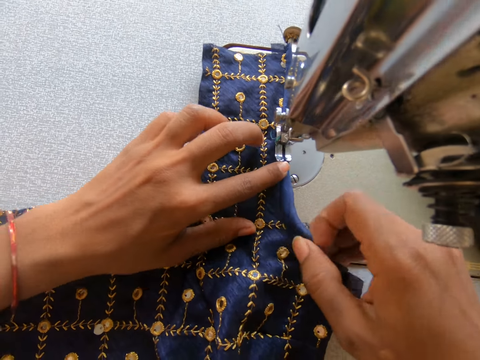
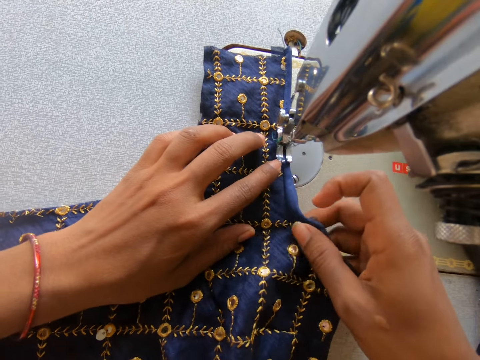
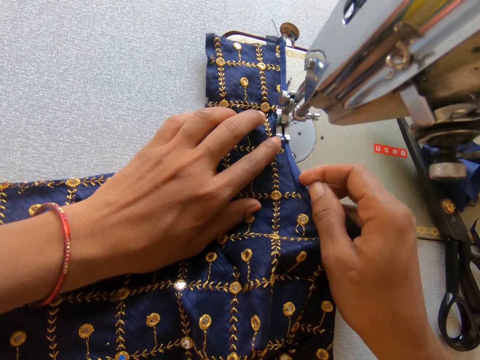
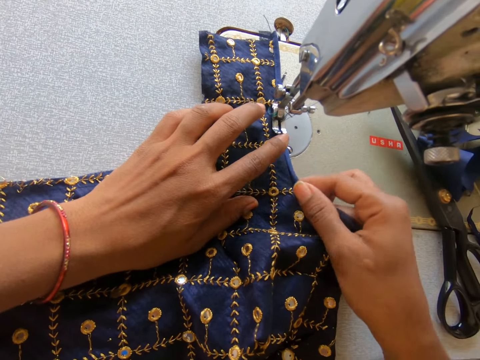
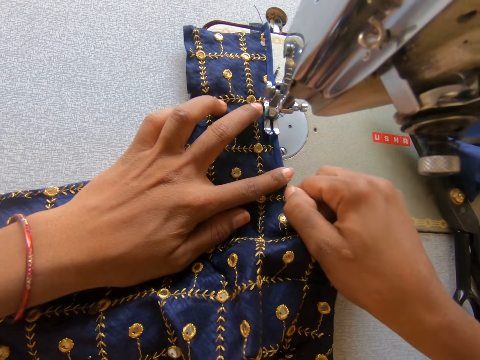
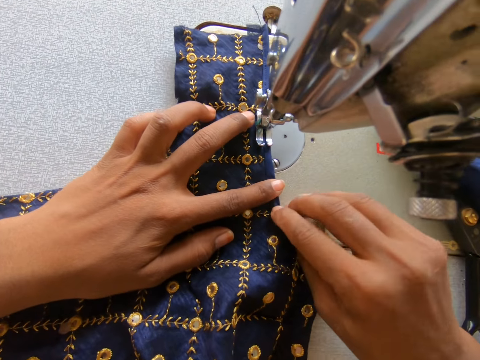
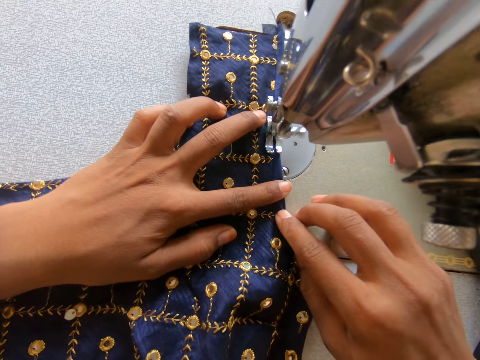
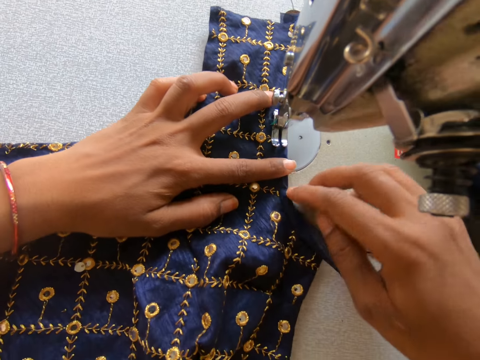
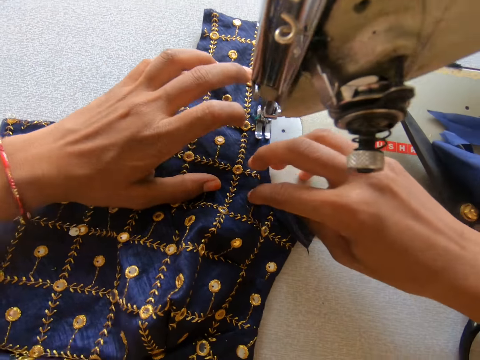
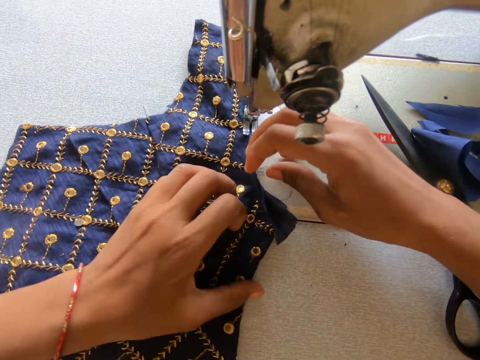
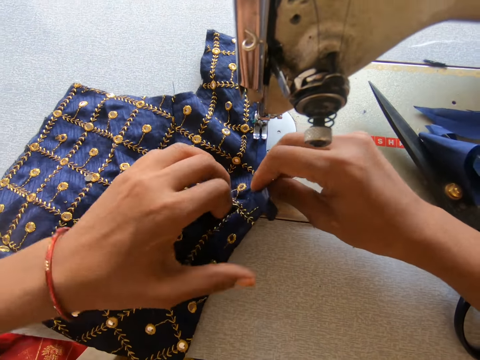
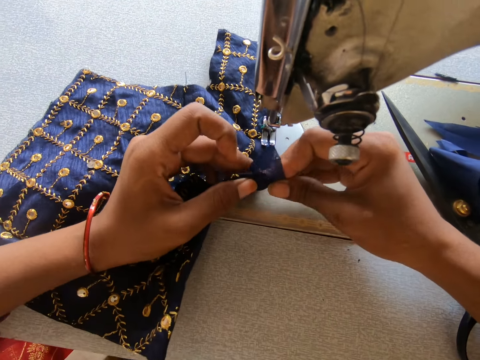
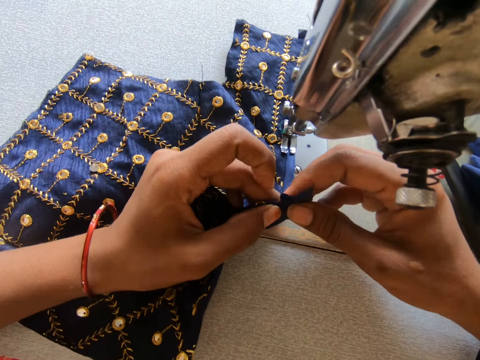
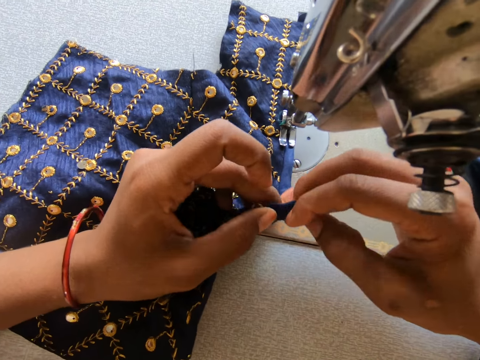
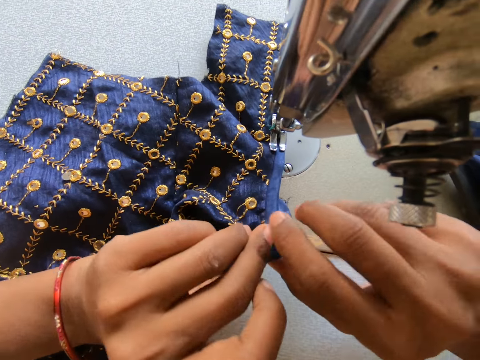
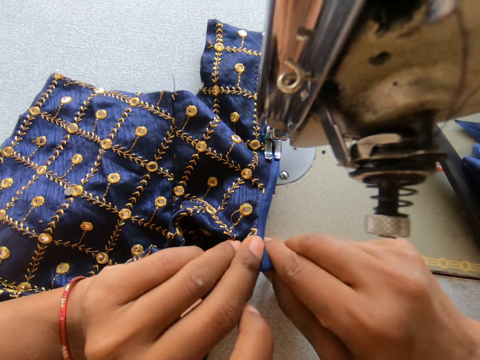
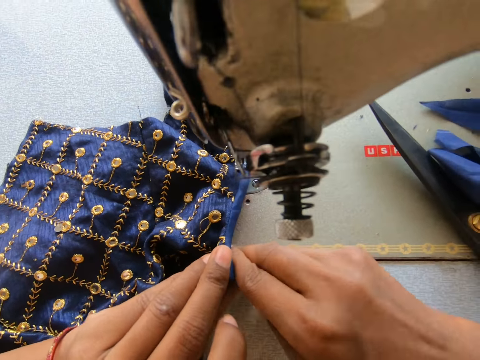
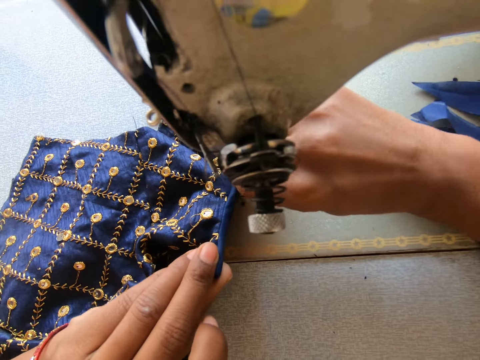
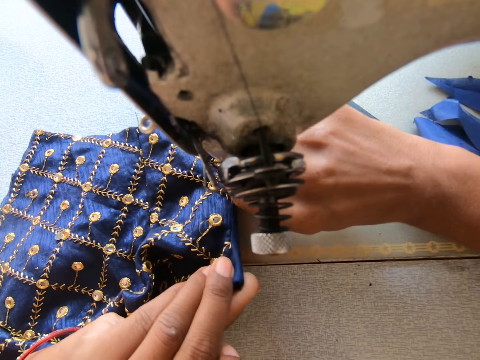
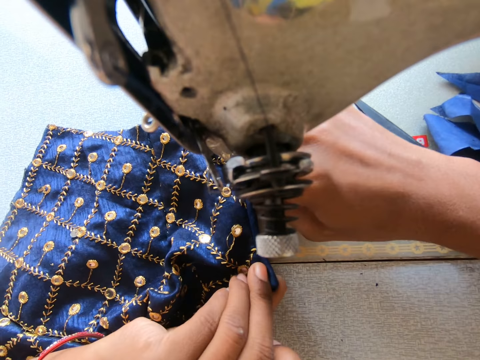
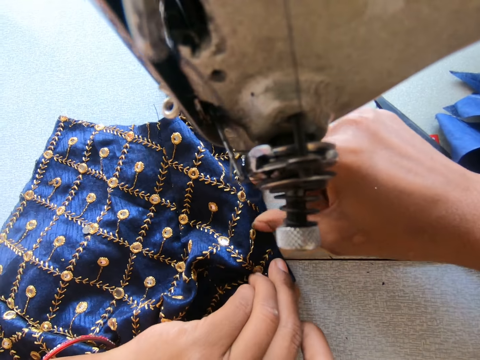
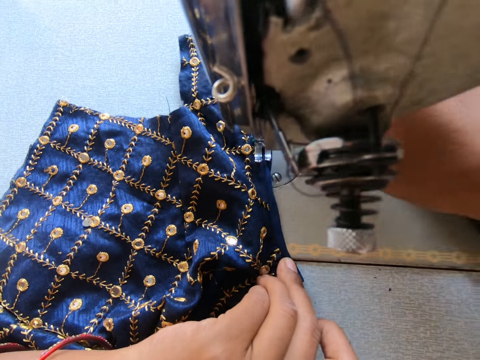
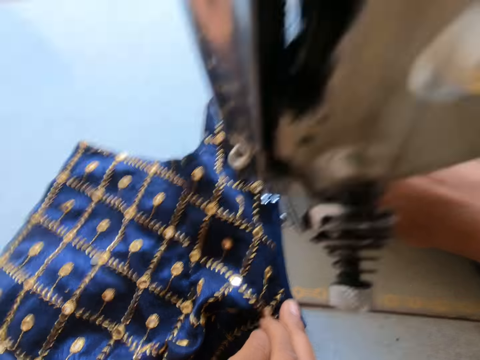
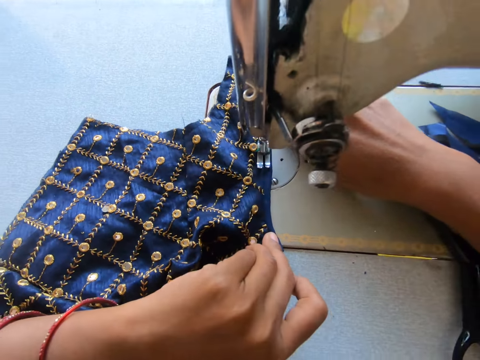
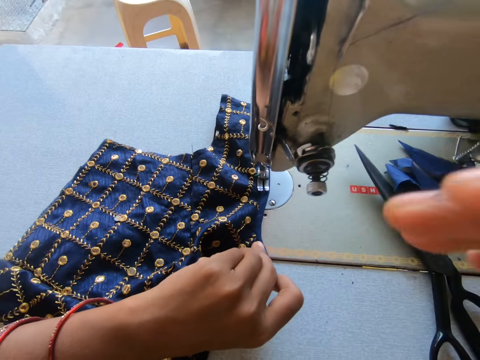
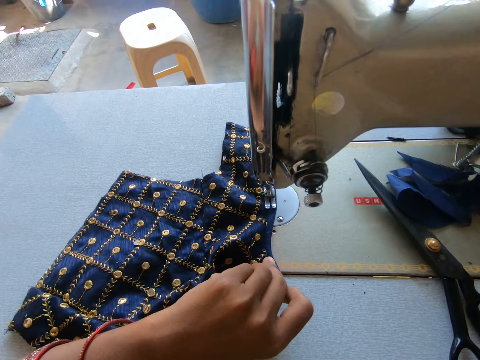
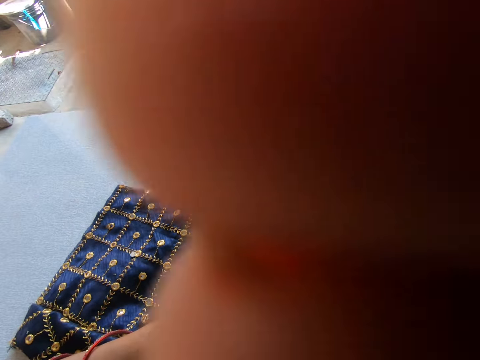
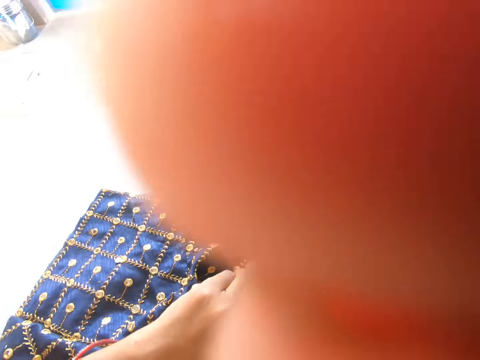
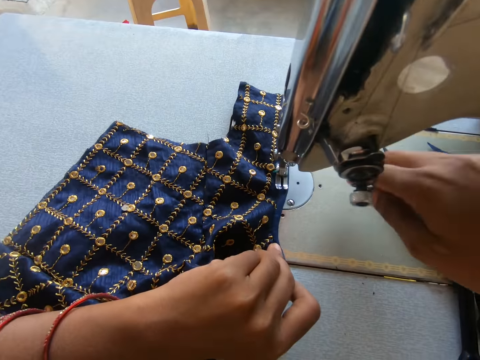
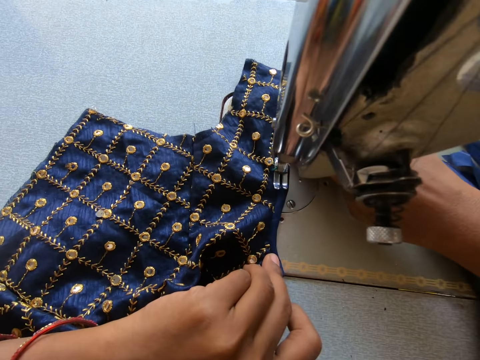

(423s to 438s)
The camera wearer folds the cloth. They sew the cloth. They adjust the lining material. They fold the cloth. They sew the lining material on the clothing material.

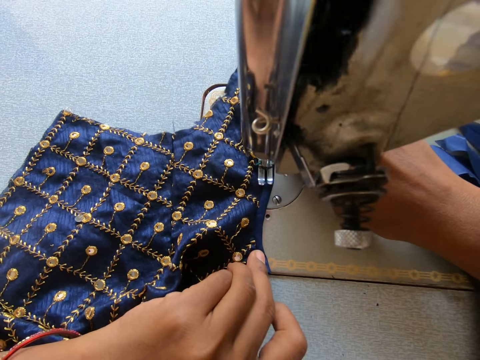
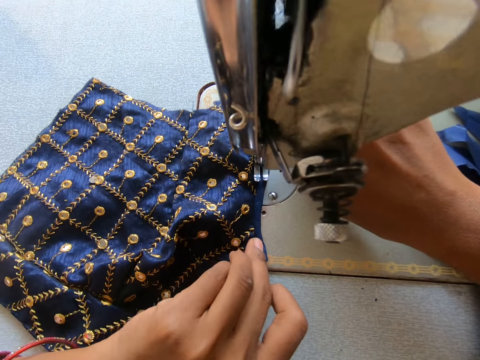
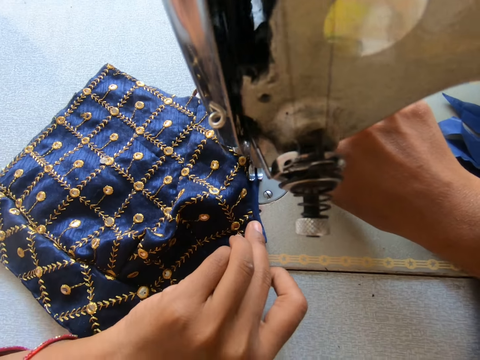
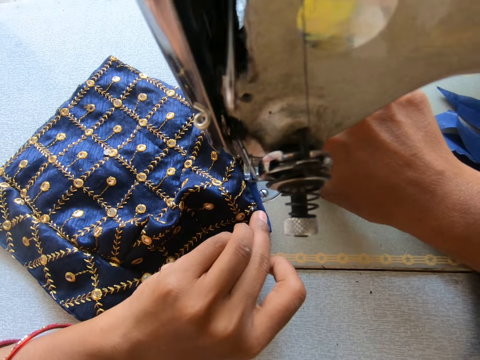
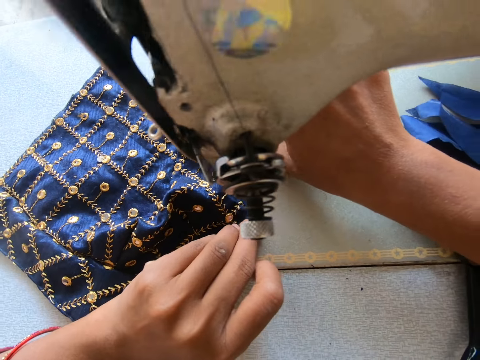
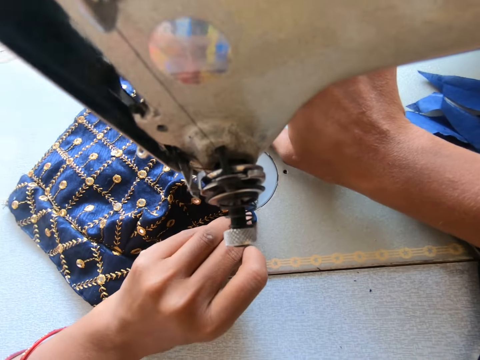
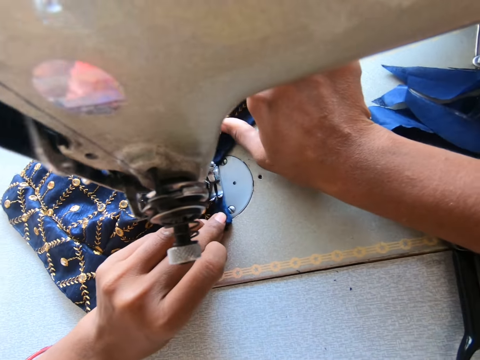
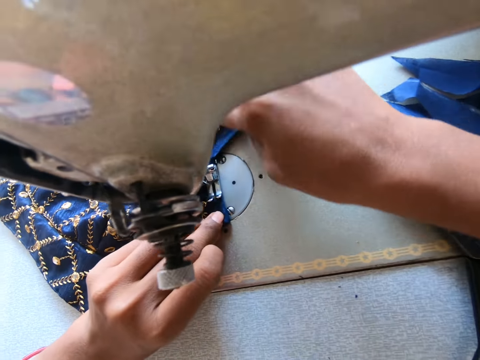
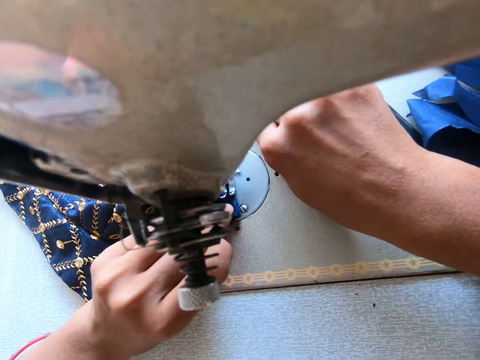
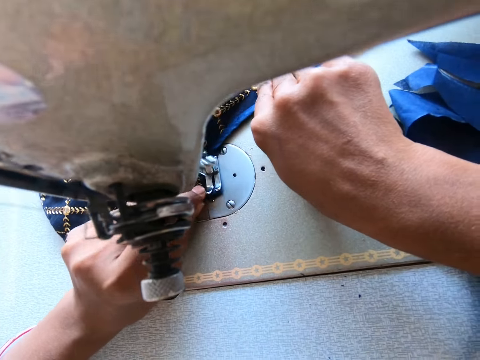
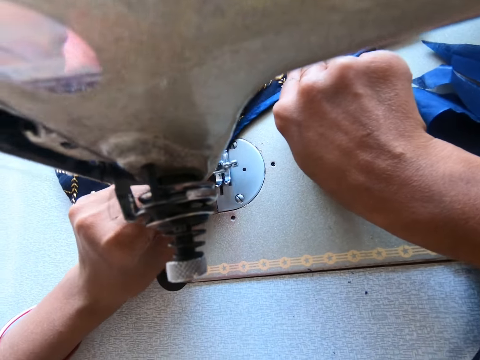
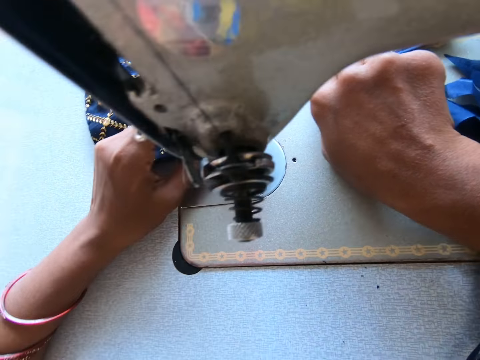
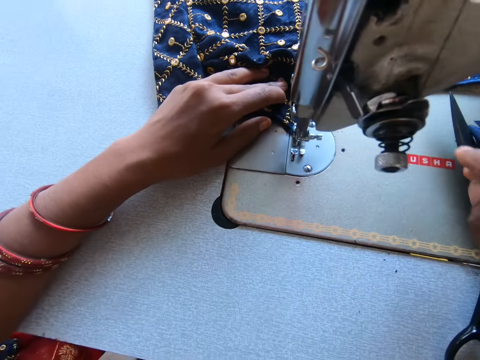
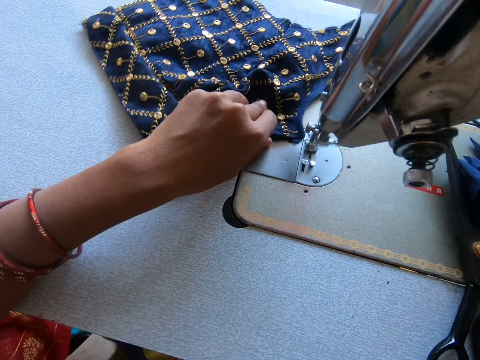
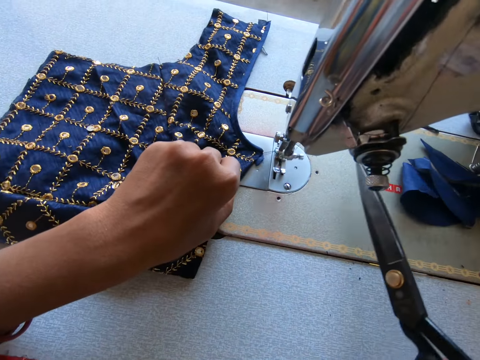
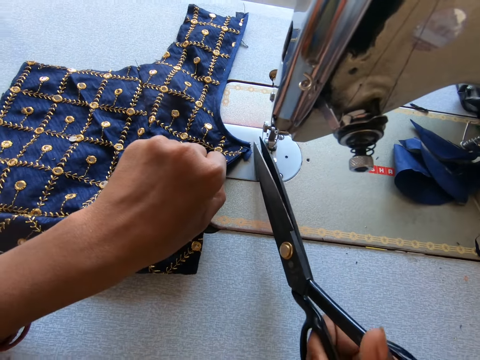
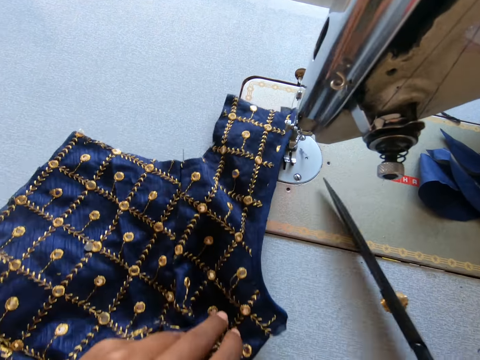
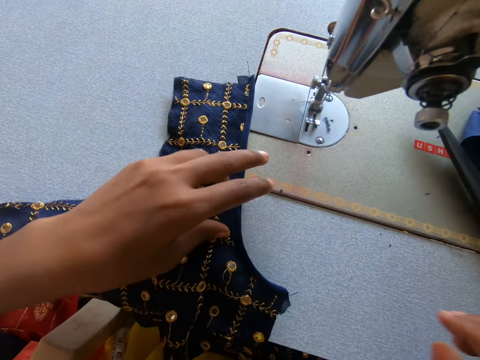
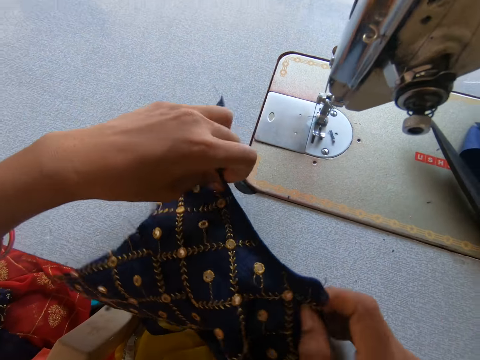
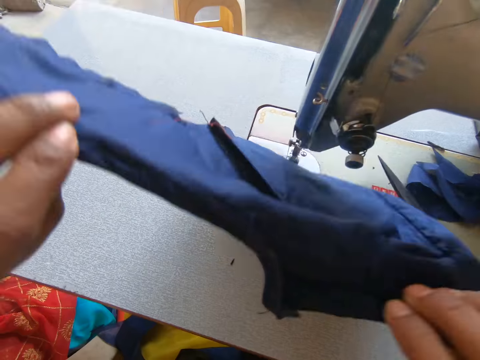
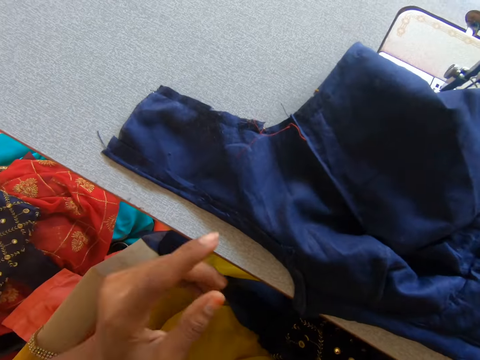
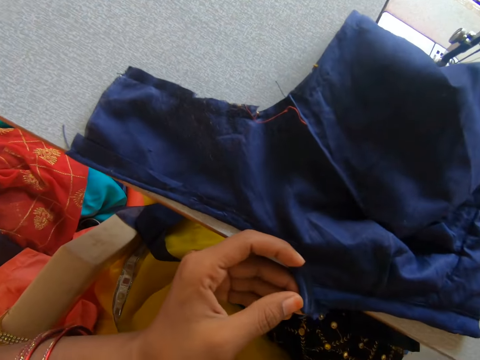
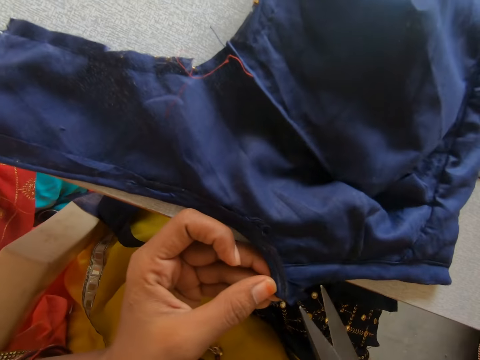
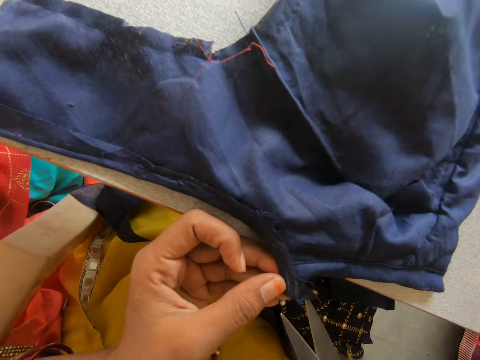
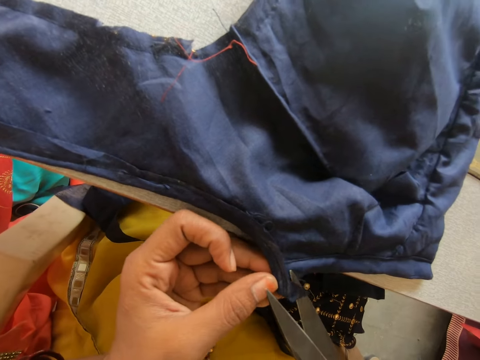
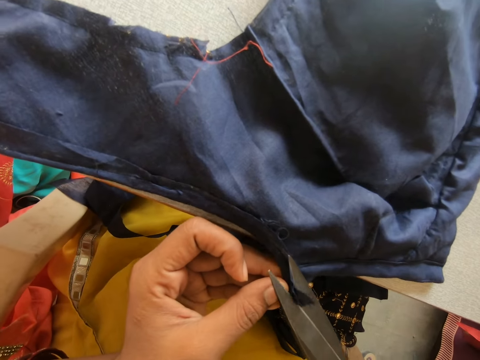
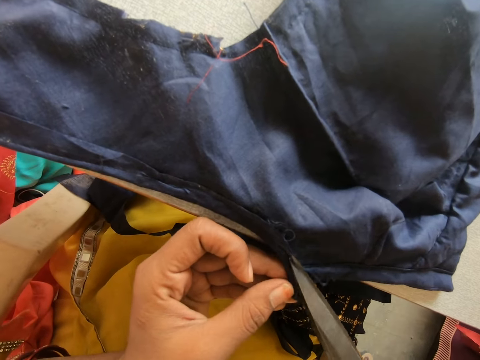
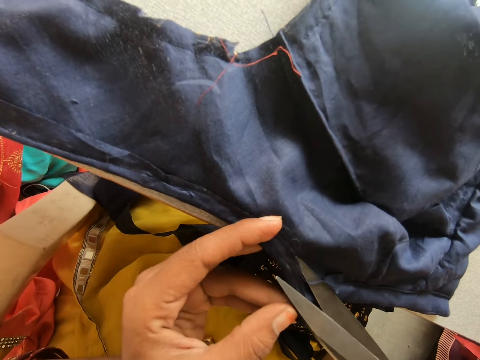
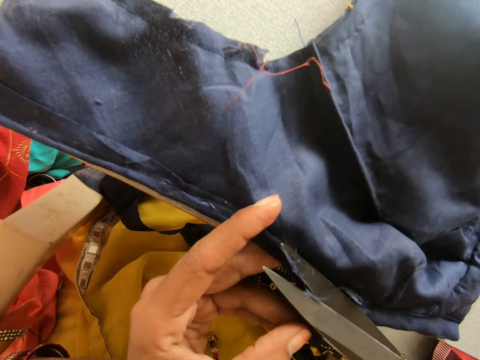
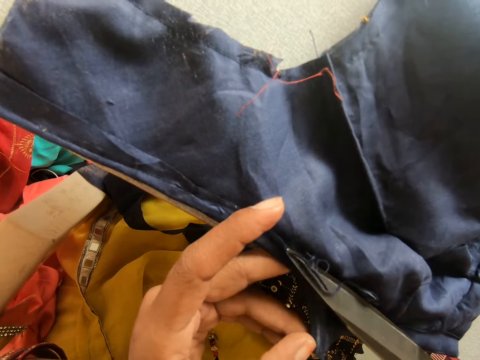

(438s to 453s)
The camera wearer sews the cloth. They pick a pair of scissors. They cut the string using the scissors. They put the pair of scissors on the sewing machine. They turn the cloth. They cut the lining material.
